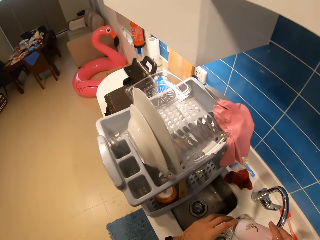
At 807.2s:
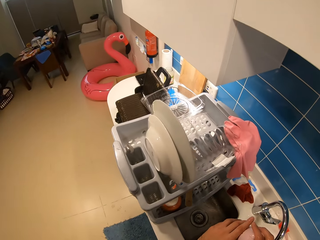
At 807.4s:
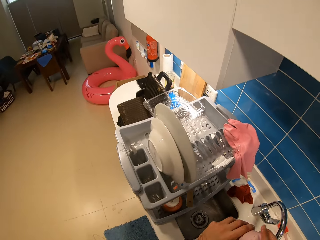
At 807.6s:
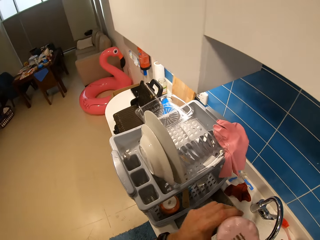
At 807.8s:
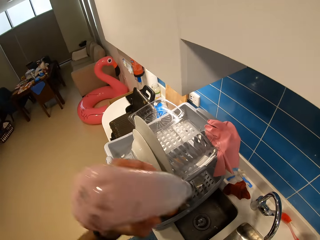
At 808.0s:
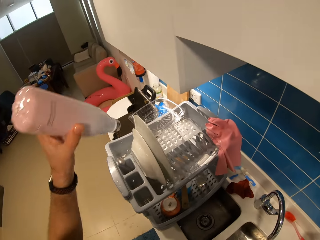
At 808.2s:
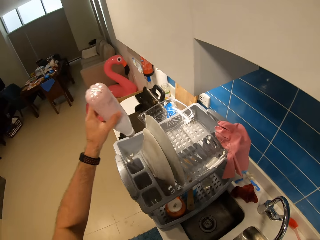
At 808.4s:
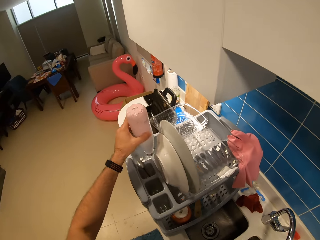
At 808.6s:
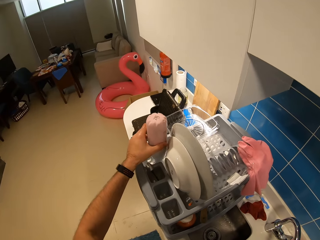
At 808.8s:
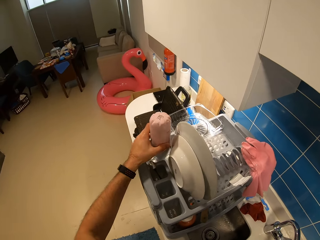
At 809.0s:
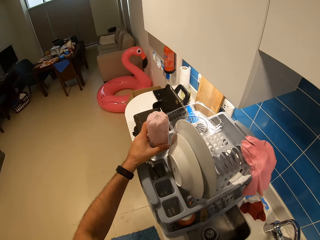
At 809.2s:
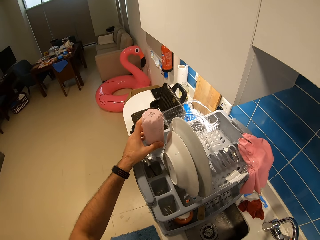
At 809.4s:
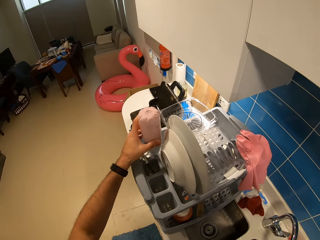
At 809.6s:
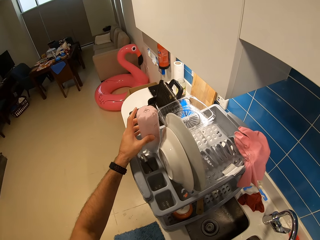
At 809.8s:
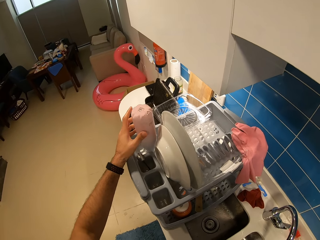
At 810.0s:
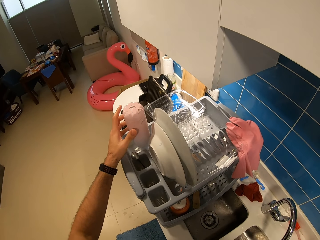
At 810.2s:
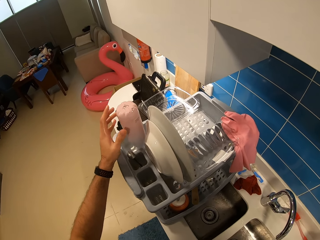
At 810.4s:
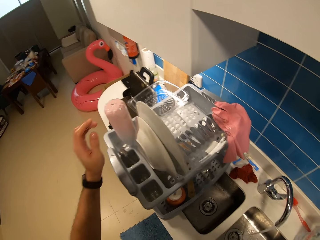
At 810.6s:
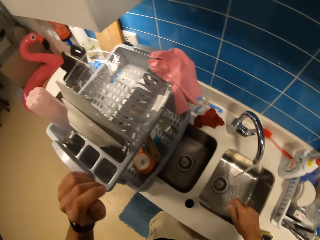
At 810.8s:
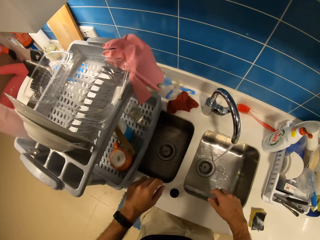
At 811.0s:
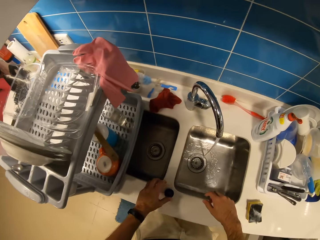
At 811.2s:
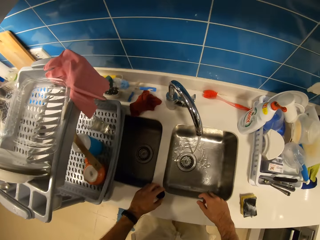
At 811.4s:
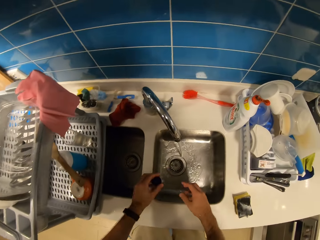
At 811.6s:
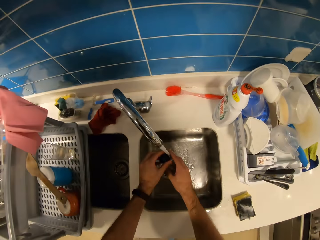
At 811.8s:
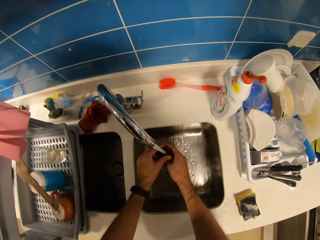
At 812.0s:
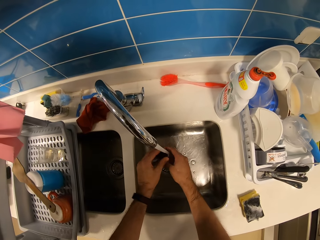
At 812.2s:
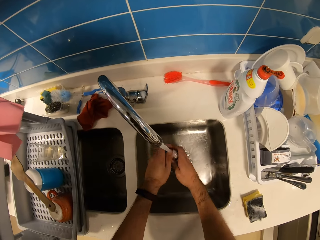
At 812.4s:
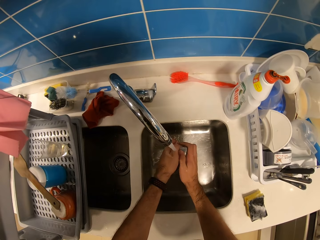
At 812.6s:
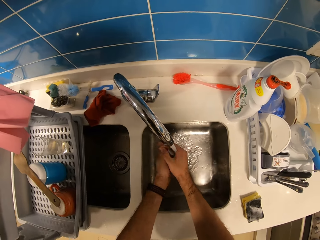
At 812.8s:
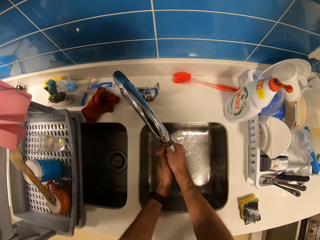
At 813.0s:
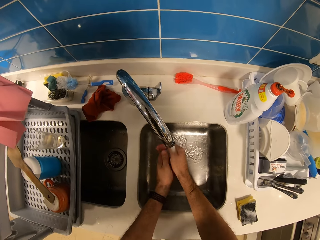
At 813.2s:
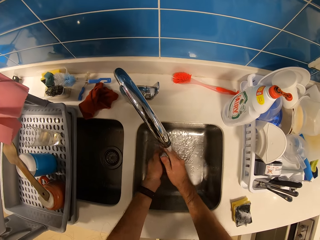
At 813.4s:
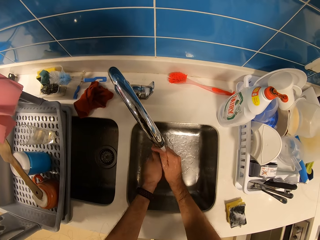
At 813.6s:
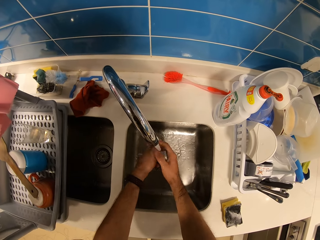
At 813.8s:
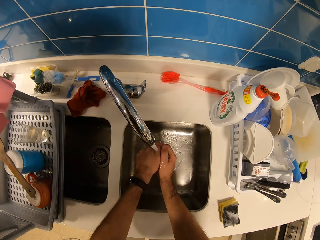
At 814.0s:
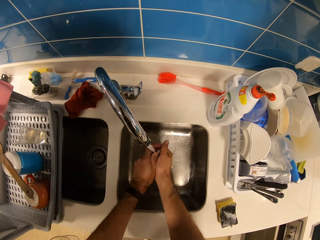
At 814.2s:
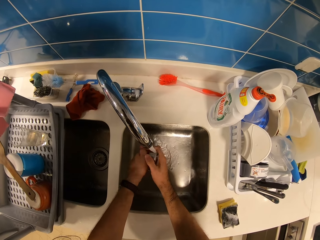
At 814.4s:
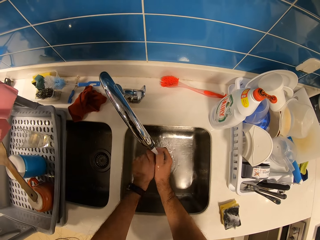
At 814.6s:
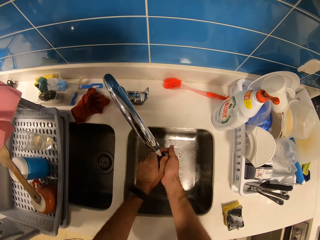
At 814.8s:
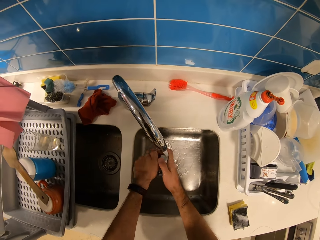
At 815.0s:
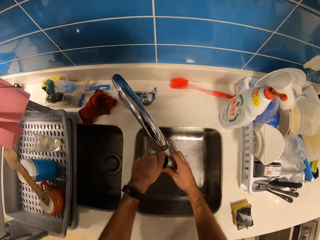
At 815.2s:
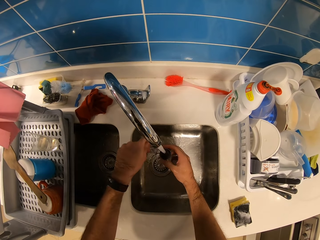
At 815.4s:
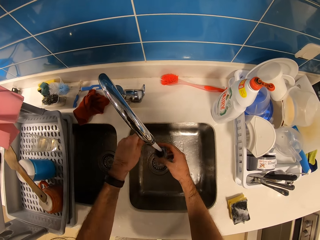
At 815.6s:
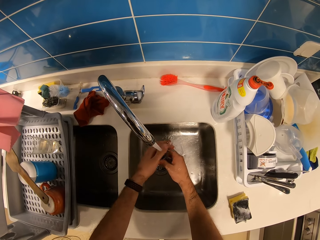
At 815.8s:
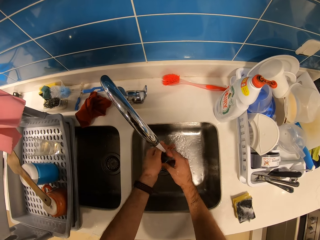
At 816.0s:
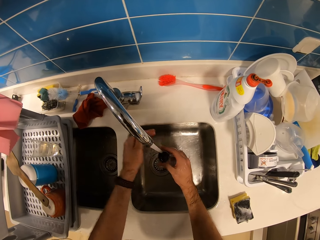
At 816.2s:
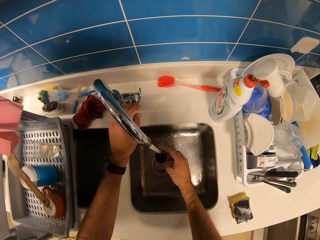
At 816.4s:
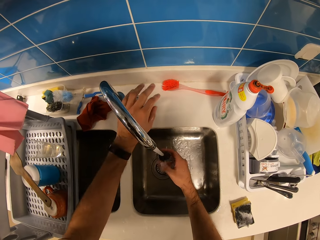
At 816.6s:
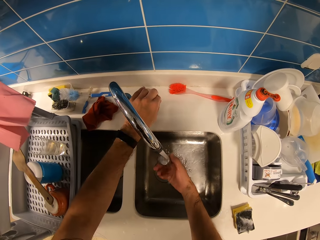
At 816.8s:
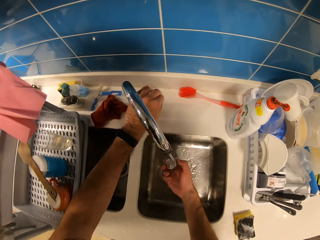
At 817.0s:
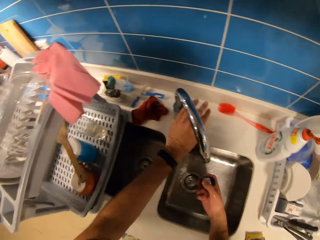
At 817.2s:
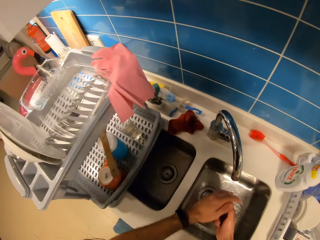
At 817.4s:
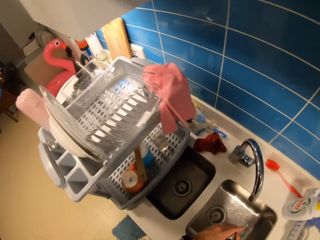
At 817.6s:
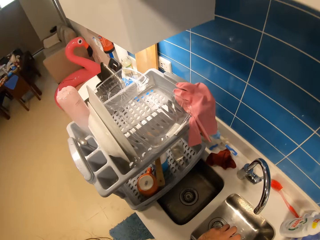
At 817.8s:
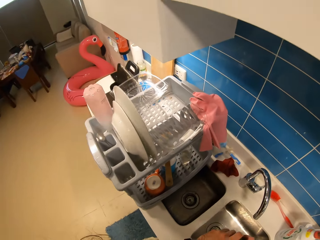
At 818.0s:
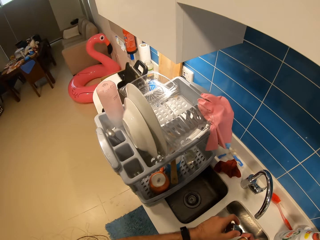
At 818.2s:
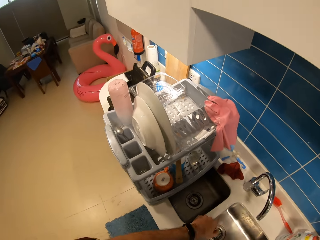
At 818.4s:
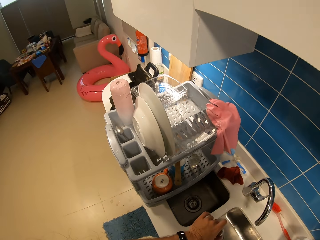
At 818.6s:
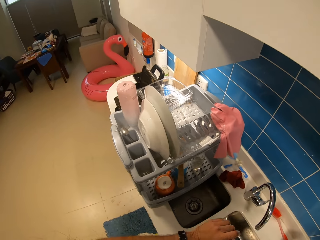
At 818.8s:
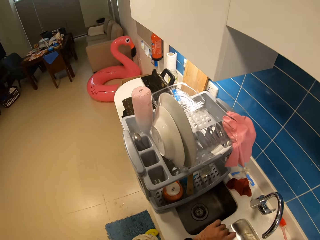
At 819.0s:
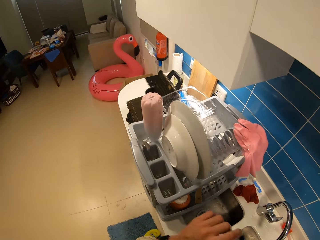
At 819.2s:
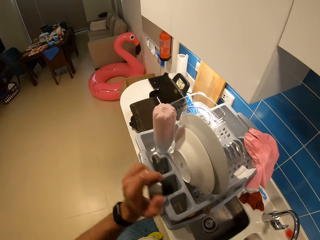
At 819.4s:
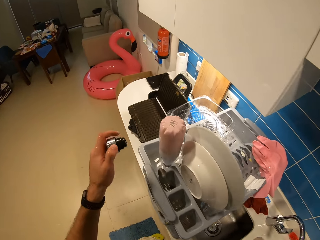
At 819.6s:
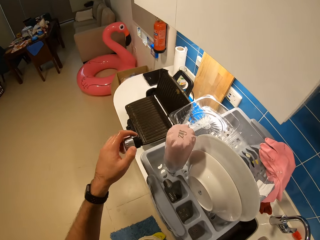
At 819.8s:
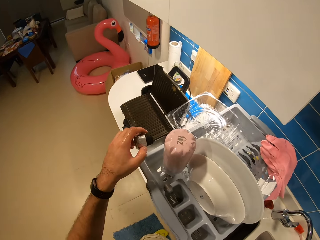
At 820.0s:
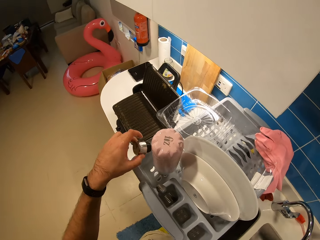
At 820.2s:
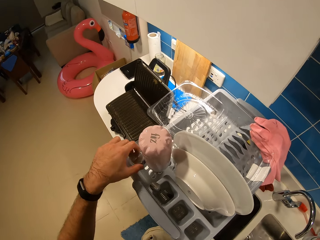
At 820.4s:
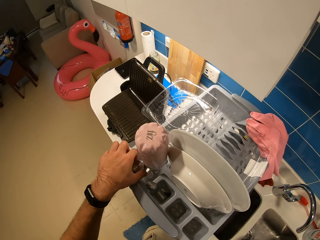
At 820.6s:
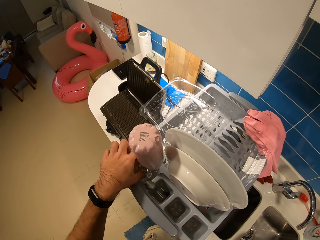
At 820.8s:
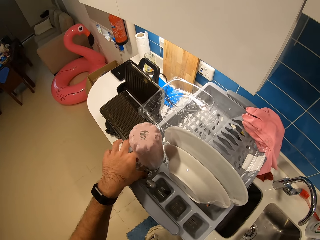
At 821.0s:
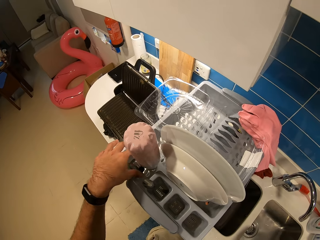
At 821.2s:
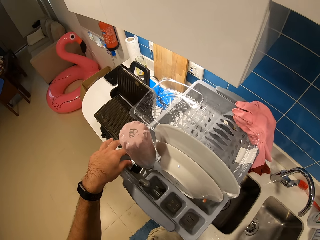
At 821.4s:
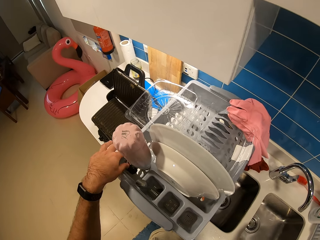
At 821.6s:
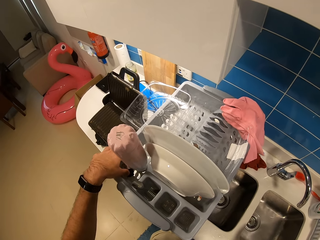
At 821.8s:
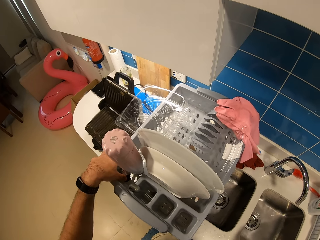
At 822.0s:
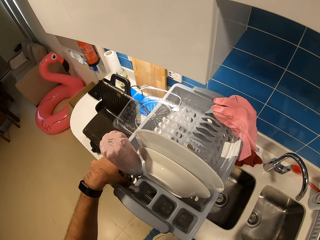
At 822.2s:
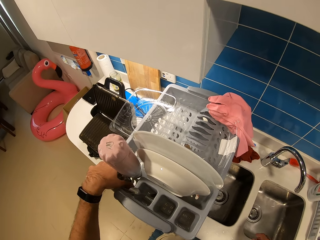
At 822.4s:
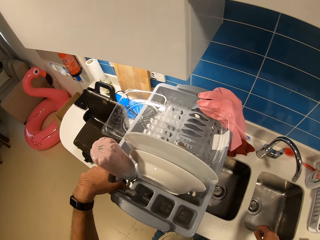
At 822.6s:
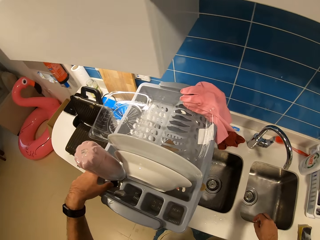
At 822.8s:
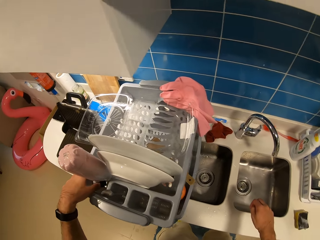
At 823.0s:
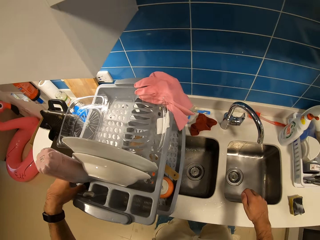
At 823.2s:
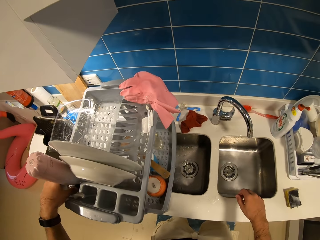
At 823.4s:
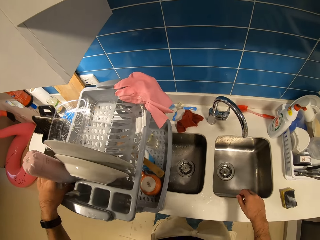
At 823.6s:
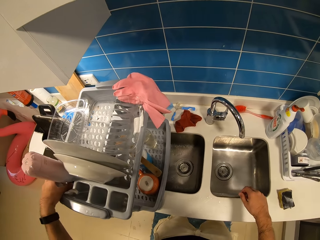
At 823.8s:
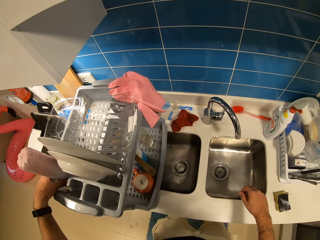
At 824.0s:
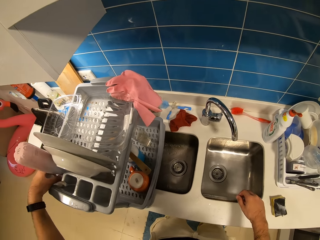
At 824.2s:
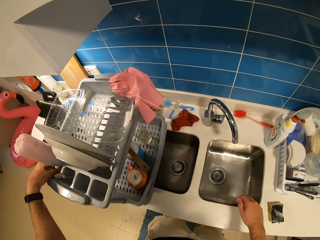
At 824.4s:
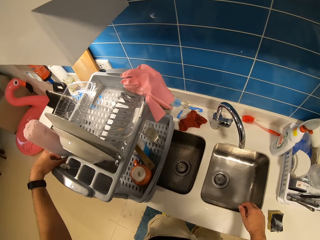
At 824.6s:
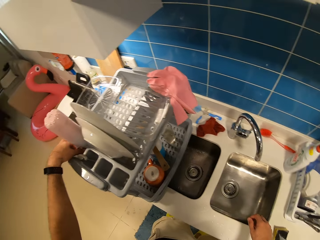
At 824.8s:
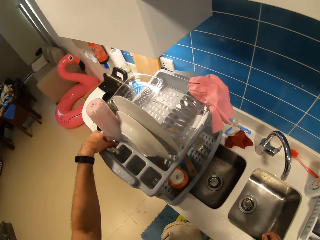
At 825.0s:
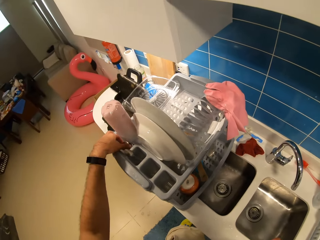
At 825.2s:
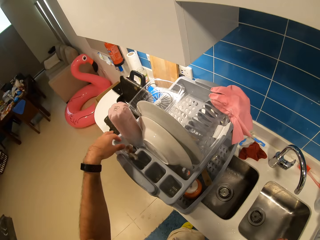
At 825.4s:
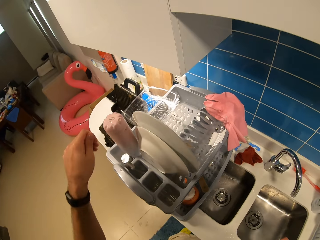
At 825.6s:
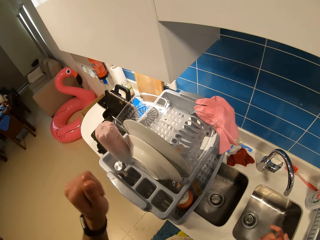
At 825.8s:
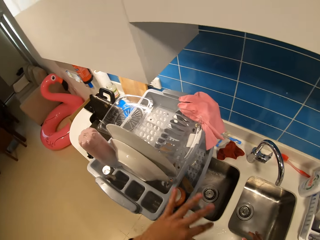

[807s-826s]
The camera wearer puts the bottle in the dish rack. They pick up the bottle lid from the sink. They wash the bottle lid in the sink. They close the sink tap. They put the bottle lid in the dish rack.

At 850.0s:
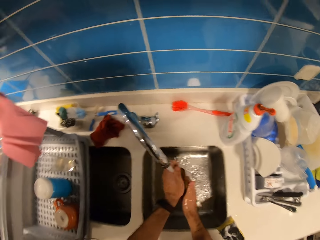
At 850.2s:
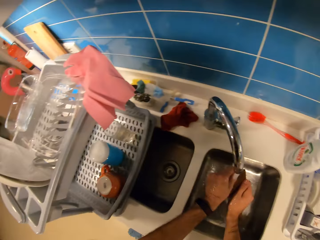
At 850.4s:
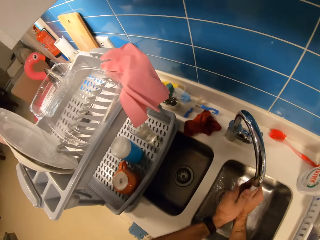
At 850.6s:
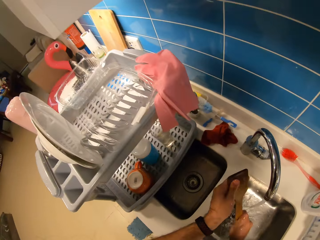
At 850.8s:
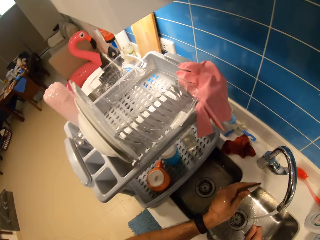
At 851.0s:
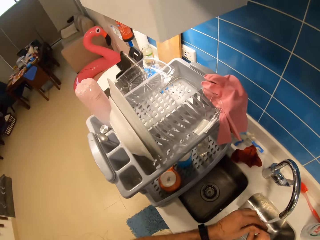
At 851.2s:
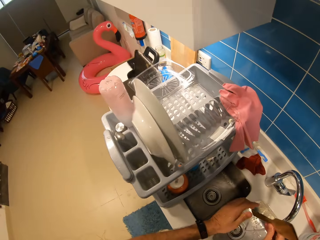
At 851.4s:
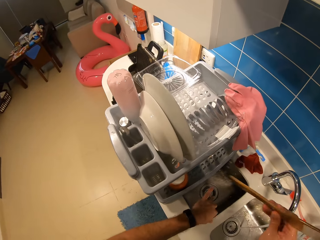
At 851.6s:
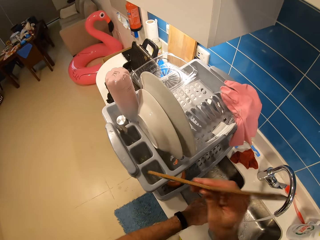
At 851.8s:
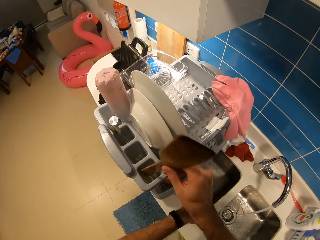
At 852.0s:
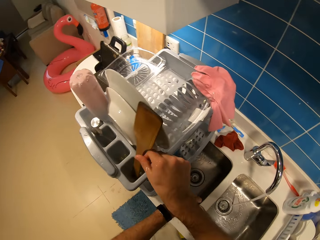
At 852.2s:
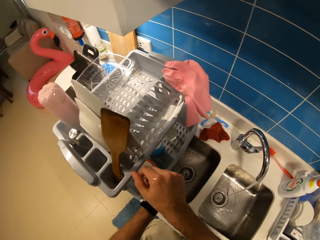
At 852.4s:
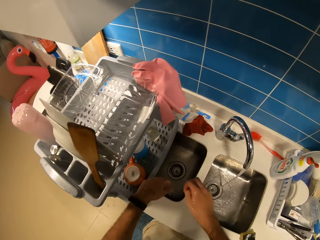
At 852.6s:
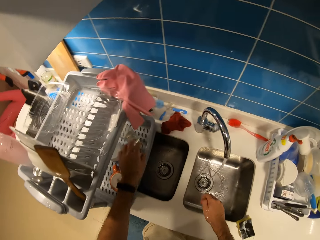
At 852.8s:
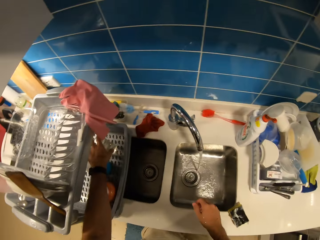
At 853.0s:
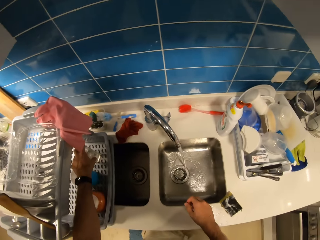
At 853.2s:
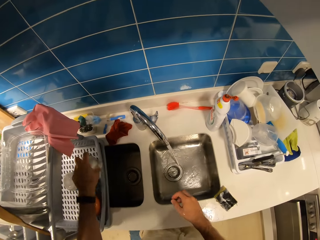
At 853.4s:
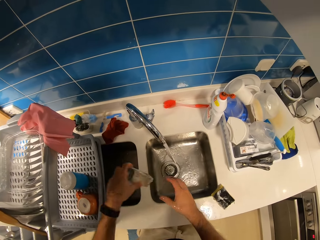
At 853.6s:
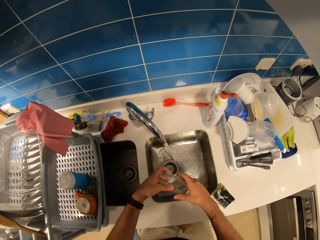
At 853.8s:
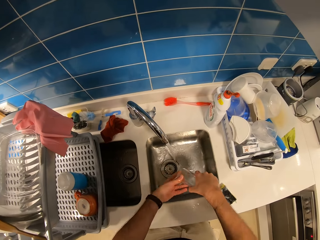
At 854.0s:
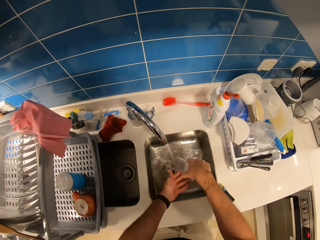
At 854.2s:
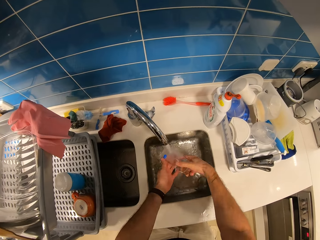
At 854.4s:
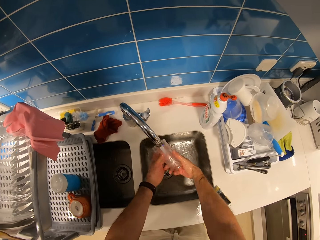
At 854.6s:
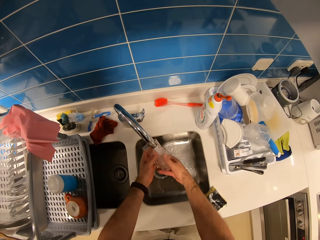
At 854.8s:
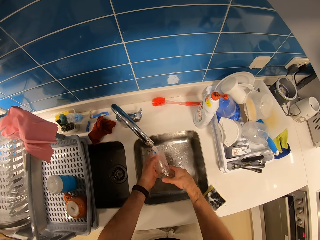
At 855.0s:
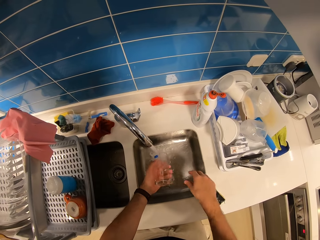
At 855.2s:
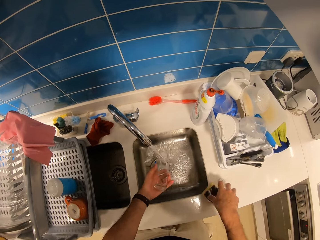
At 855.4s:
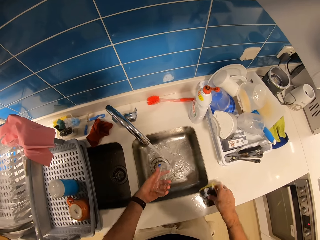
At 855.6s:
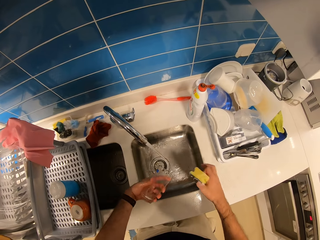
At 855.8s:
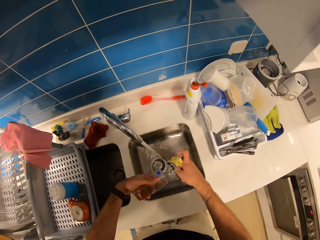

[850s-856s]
The camera wearer places the wooden spatula in the kitchen rack. They pick the glass from the rack. They pour water from the glass. They wash the glass with water. They pick the sponge scrub from the counter.
